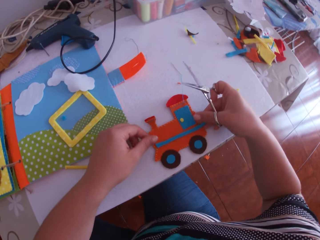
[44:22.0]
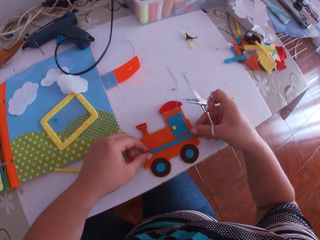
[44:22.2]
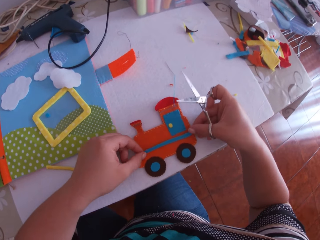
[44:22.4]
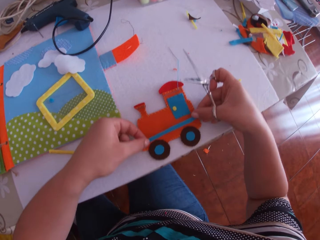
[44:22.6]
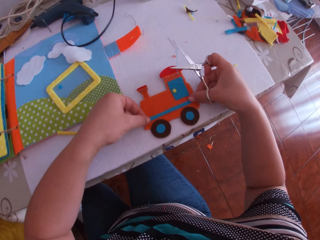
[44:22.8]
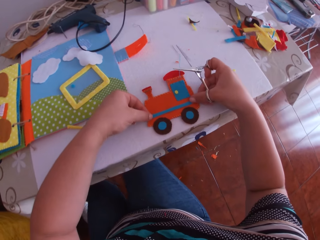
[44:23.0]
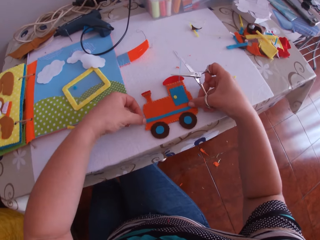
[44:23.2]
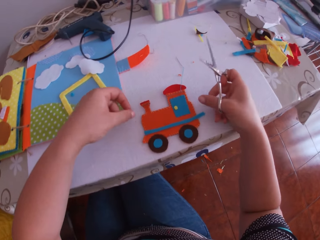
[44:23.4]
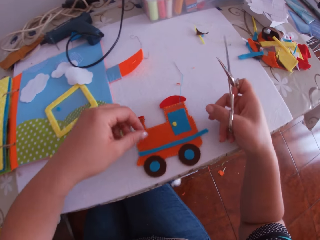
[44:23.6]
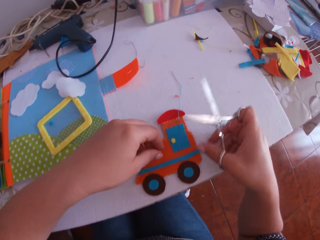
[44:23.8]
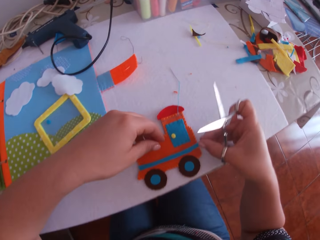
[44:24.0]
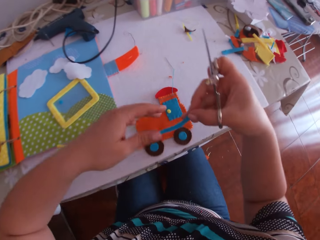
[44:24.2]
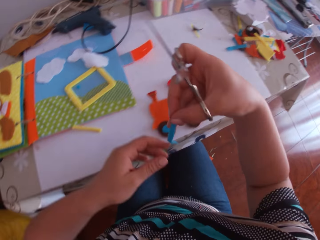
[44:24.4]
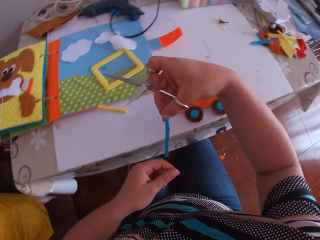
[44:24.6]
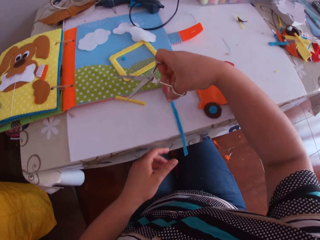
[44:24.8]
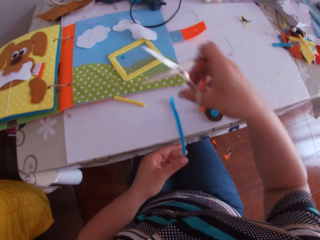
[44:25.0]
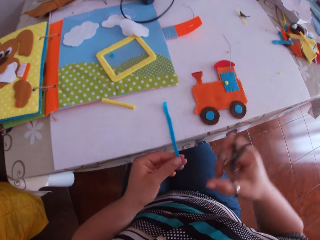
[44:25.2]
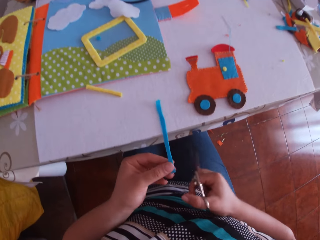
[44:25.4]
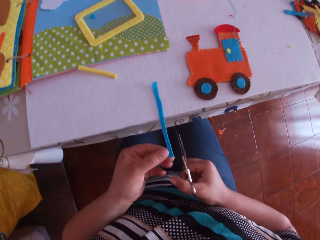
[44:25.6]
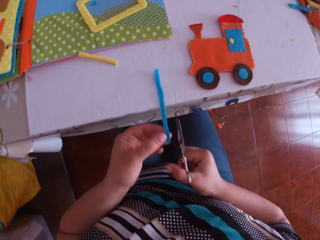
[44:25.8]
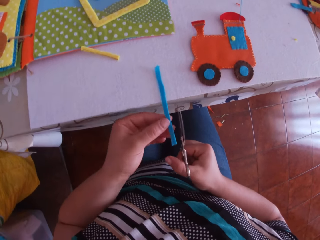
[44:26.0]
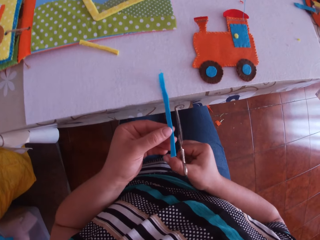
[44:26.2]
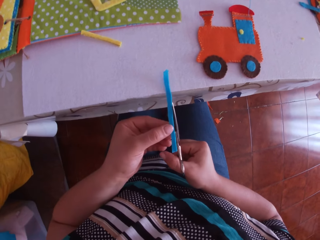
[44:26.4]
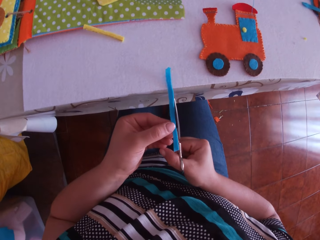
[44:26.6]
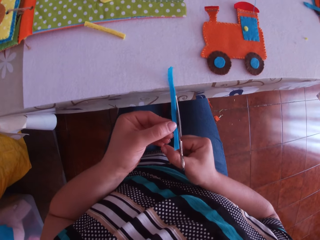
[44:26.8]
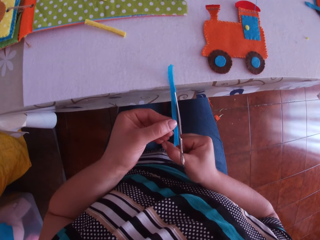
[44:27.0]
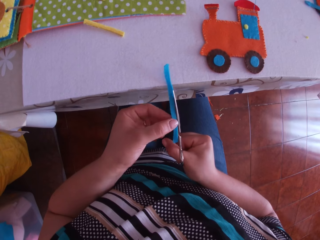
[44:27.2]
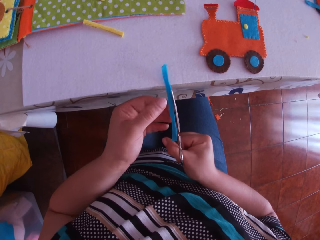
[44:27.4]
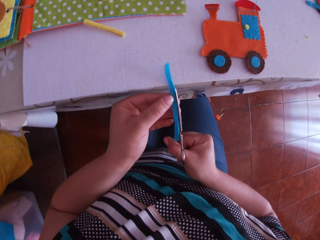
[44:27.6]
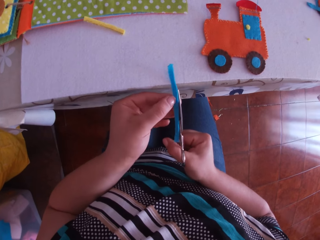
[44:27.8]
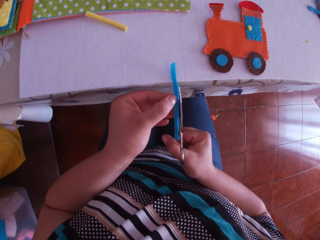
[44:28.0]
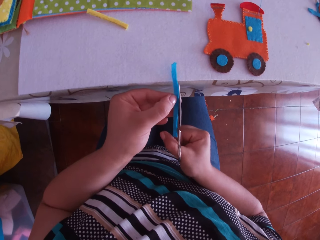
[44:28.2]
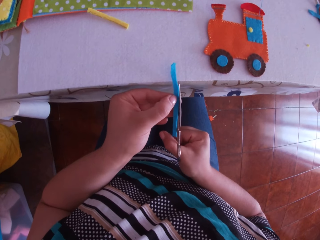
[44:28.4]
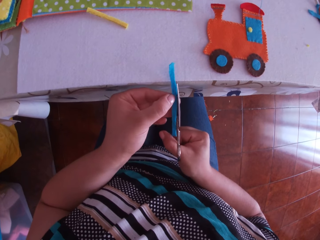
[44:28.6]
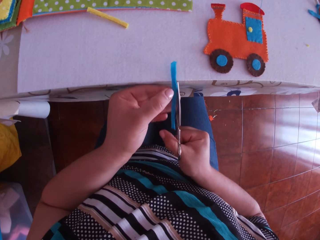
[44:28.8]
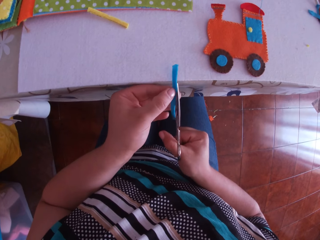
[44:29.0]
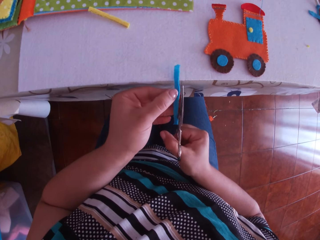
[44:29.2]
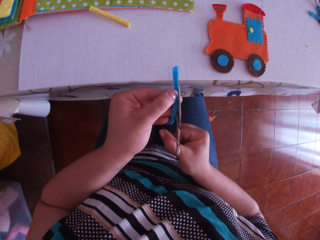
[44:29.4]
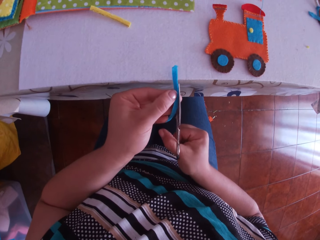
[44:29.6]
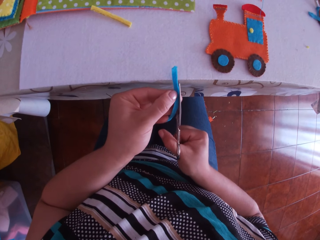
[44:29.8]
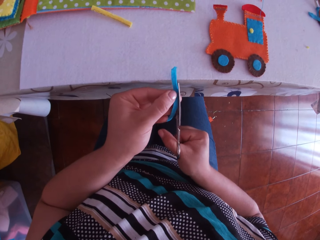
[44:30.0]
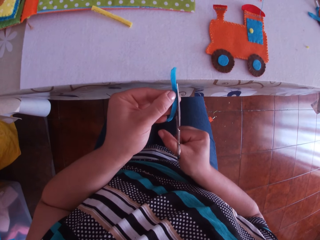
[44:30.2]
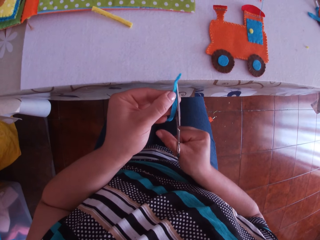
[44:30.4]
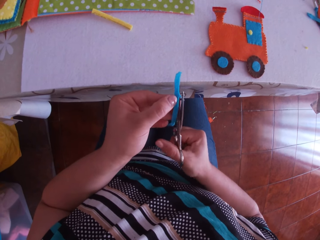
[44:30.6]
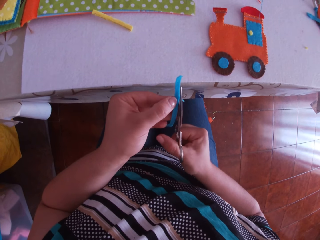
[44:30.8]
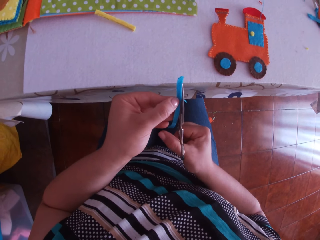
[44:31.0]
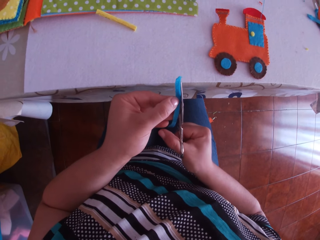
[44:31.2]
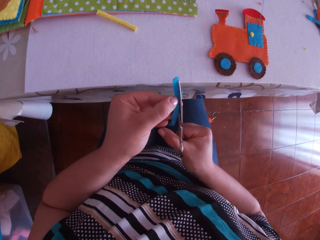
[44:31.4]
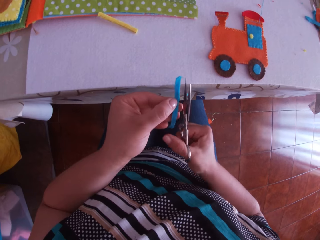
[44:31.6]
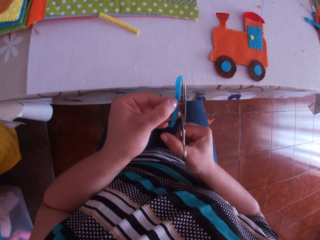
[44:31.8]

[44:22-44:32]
The camera wearer places the detached blue fabric or craft cloth on the crafted fabric or craft toy on the table with both hands. He moves around. He fixes a craft cloth on the craft toy. He picks up the detached blue fabric from the crafted fabric with his right hand. He places the detached blue fabric on the table with his right hand. He holds the detached blue fabric in his left hand. He moves a craft cloth on the table. He cuts the detached blue fabric with the scissors in his right hand.

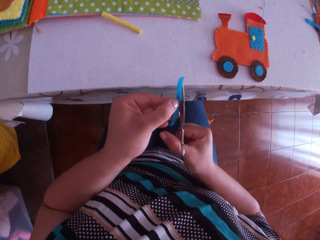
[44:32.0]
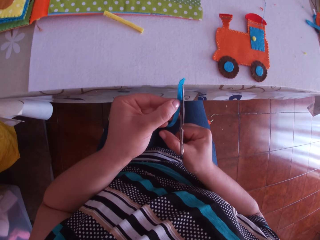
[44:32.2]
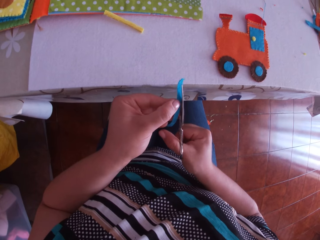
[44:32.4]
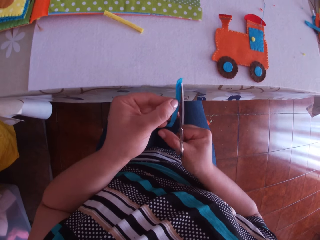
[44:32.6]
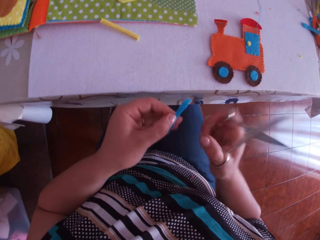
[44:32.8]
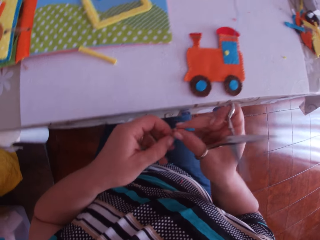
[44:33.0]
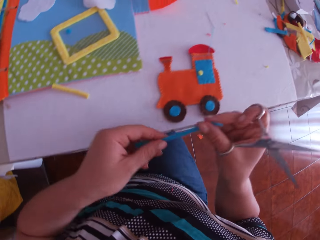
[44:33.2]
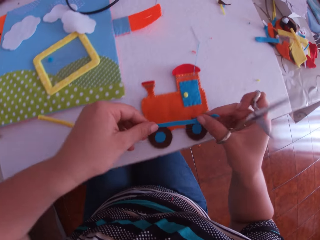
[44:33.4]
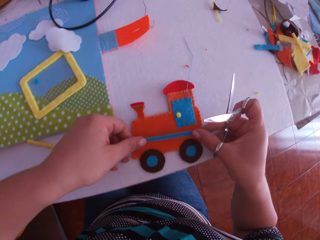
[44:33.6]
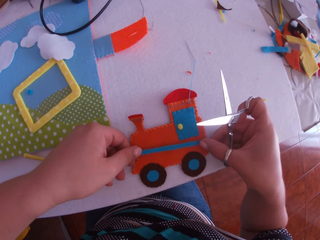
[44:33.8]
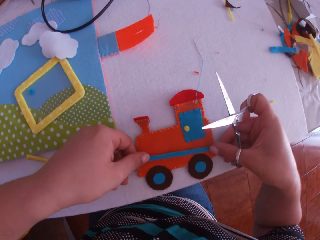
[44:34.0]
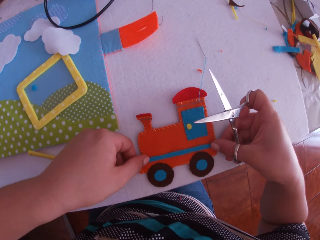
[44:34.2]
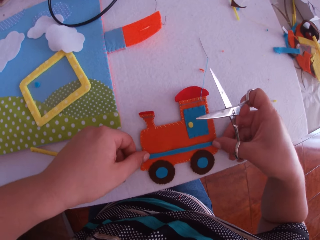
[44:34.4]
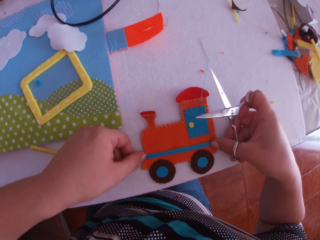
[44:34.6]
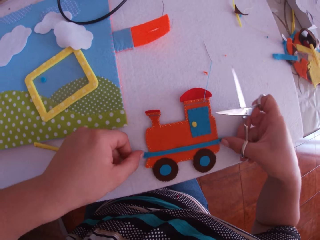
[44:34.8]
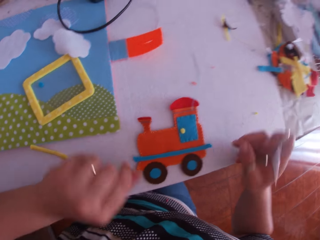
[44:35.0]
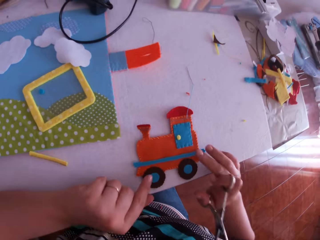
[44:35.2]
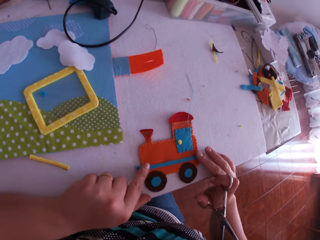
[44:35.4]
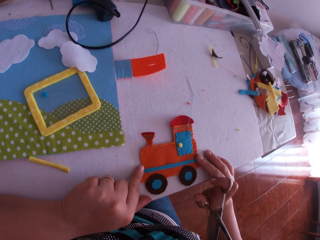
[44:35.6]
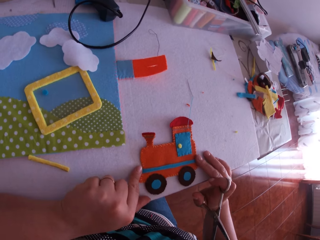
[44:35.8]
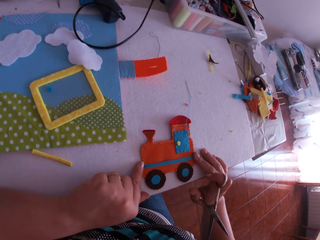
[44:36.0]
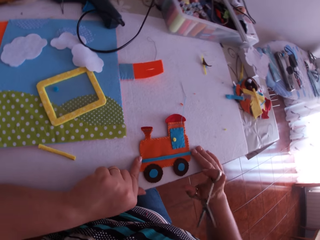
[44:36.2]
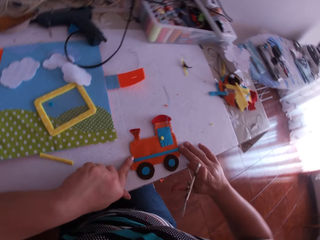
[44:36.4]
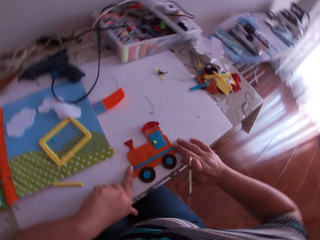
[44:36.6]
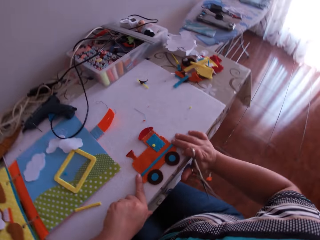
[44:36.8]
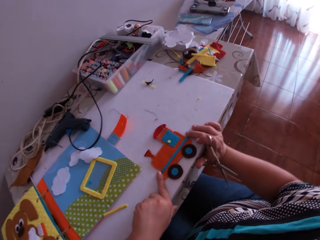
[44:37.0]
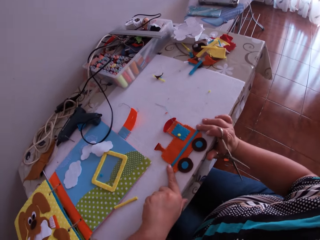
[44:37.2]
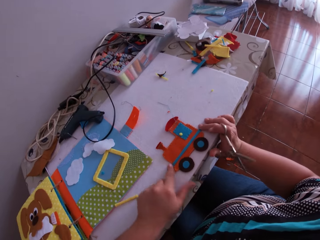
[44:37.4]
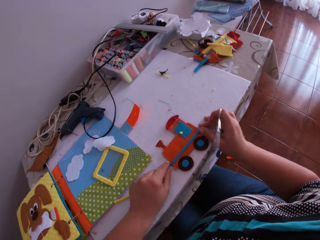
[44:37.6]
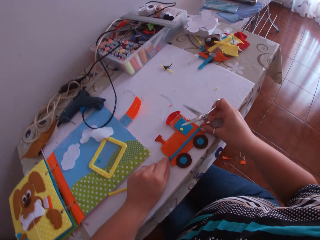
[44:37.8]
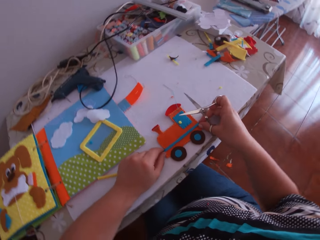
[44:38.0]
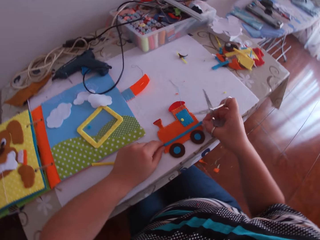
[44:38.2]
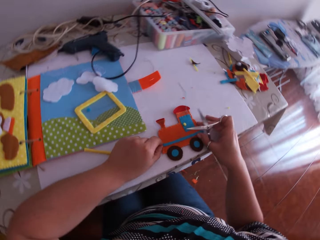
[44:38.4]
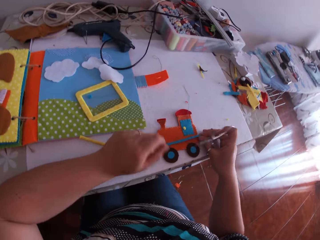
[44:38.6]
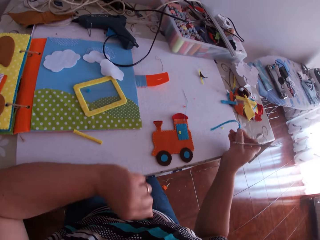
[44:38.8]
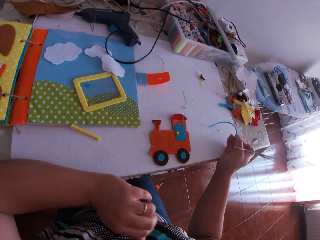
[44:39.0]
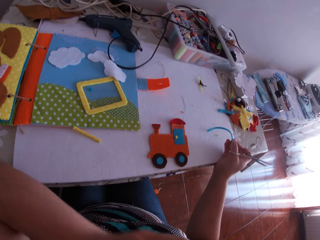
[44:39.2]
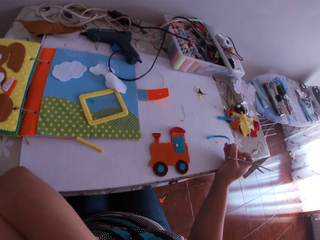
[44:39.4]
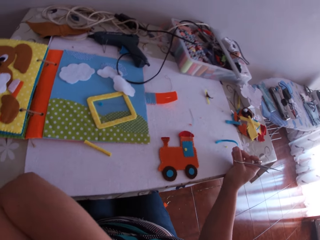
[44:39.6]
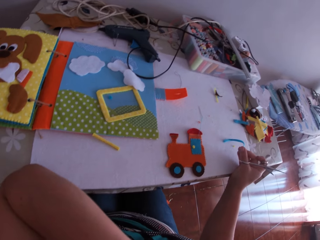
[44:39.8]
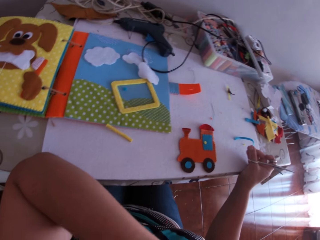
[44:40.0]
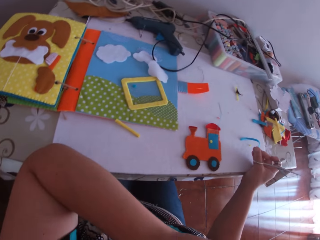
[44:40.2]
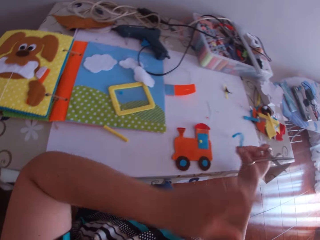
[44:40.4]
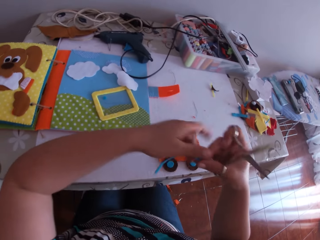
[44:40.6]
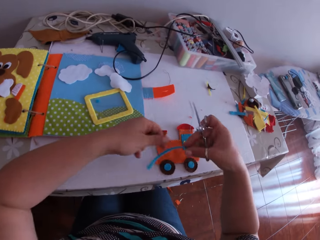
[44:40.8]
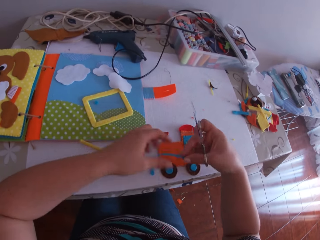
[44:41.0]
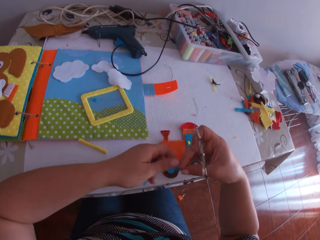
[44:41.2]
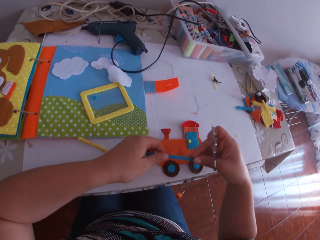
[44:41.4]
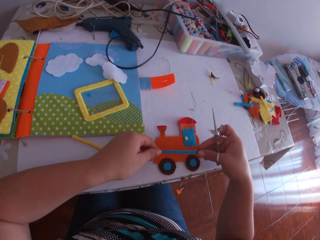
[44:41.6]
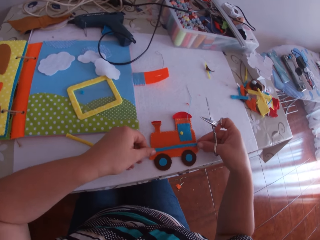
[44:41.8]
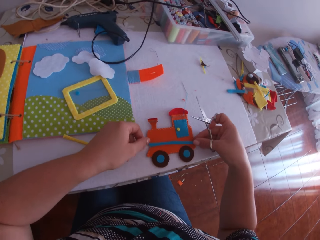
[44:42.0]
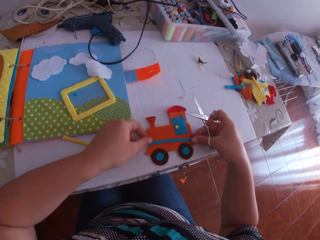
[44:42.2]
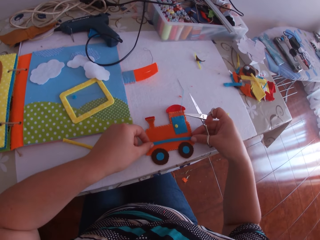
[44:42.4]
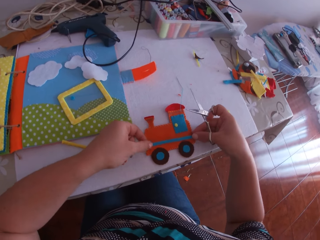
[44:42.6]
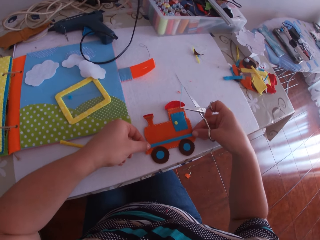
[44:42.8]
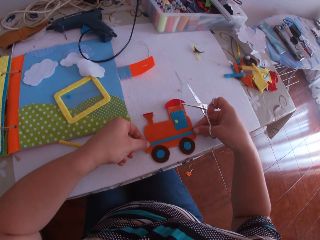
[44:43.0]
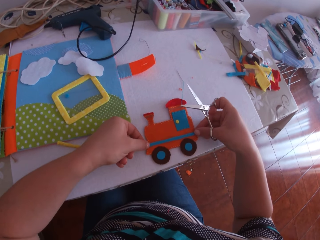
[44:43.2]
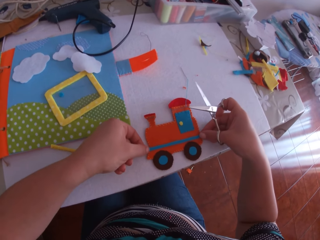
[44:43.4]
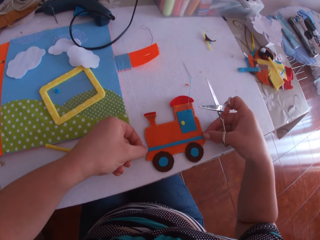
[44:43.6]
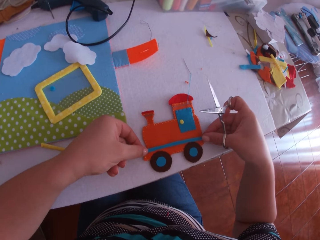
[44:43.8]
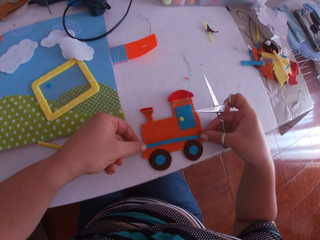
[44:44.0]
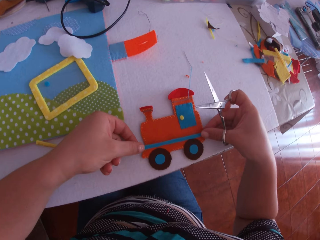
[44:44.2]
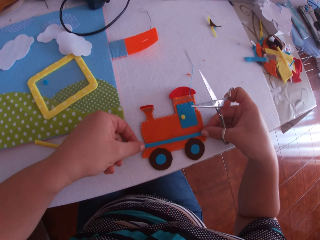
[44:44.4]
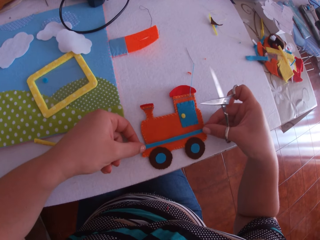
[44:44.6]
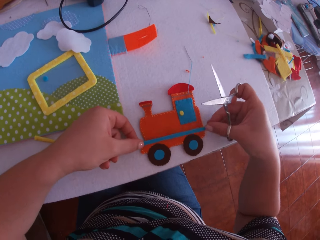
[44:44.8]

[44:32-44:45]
The camera wearer moves around. He holds the detached blue fabric or craft cloth in both hands. He places the detached blue fabric on the crafted fabric or craft toy on the table with both hands. He presses a craft cloth on the craft toy. He looks around. He picks up the detached blue fabric with his right hand. He scratches his face with his left hand. He holds the detached blue fabric in both hands. He picks a craft cloth with the other hand. He places the detached blue fabric on the crafted fabric on the table with both hands.
